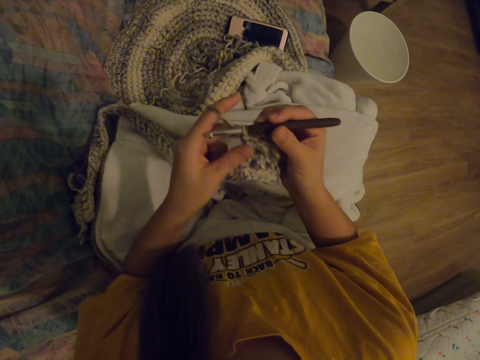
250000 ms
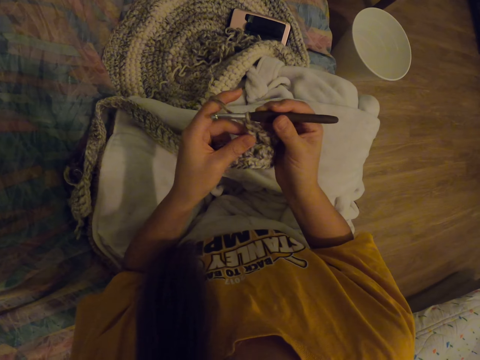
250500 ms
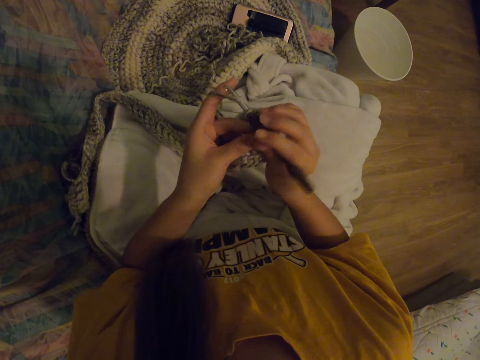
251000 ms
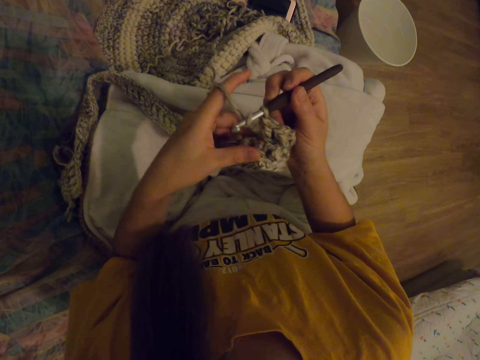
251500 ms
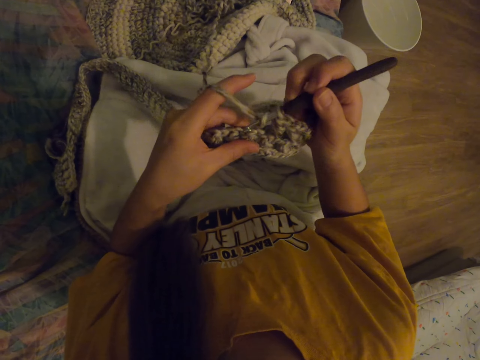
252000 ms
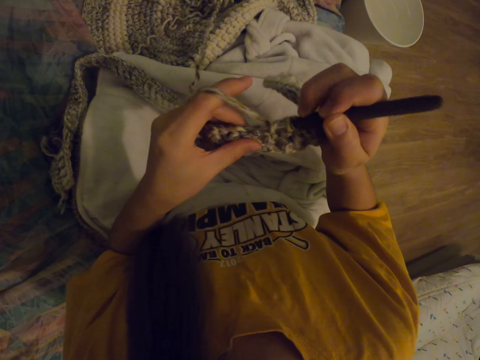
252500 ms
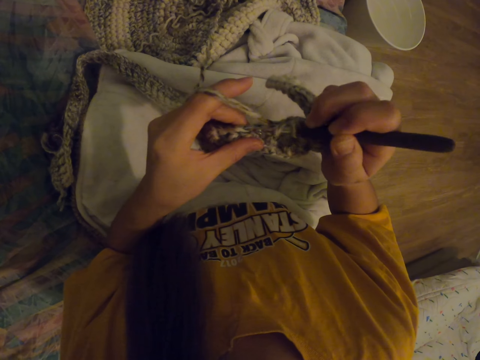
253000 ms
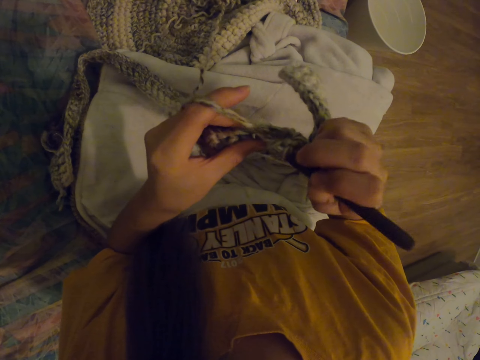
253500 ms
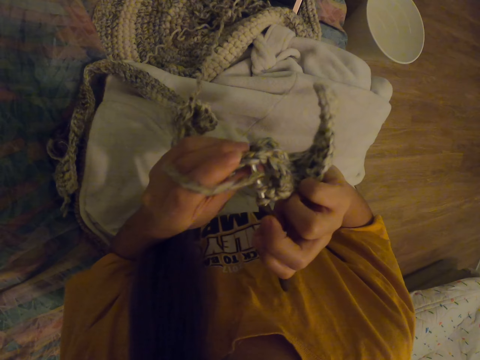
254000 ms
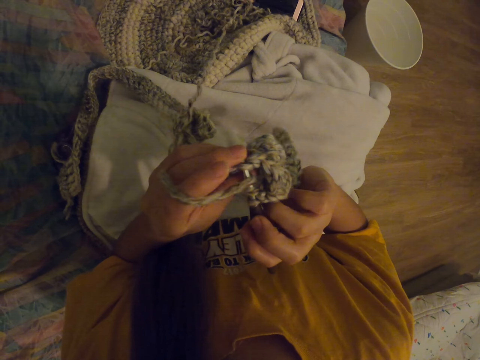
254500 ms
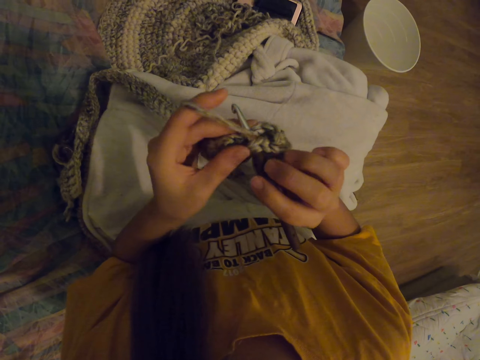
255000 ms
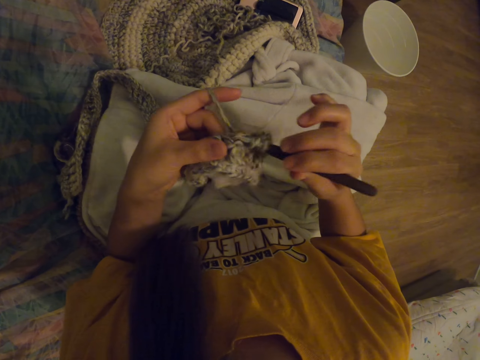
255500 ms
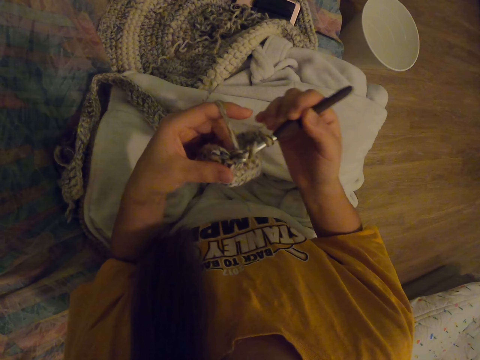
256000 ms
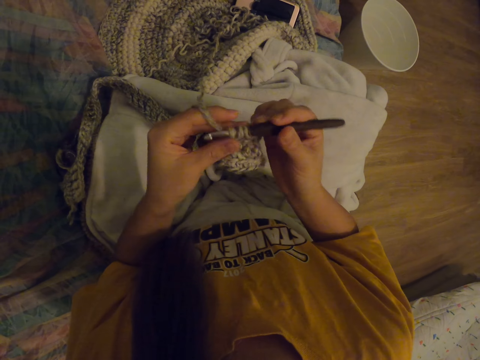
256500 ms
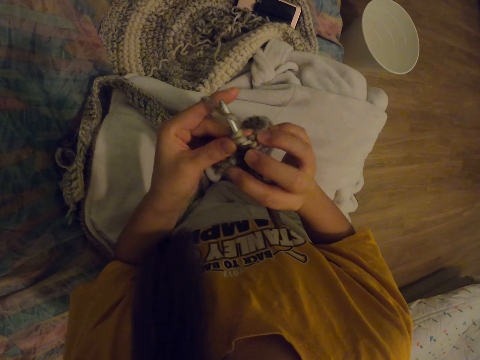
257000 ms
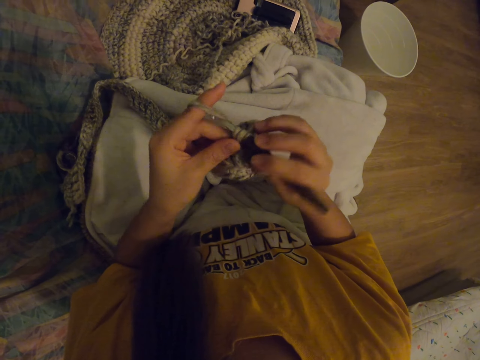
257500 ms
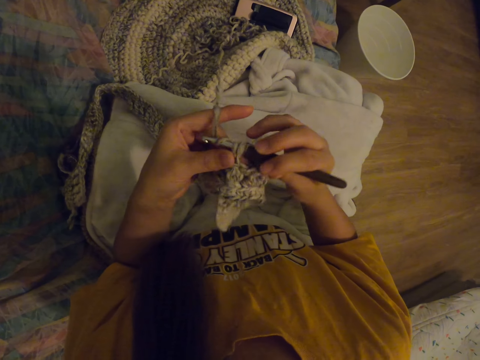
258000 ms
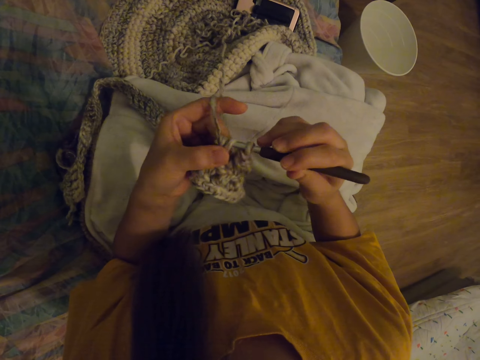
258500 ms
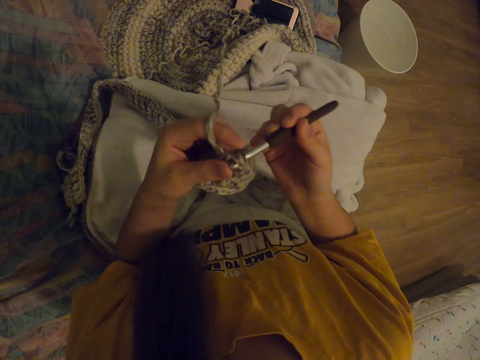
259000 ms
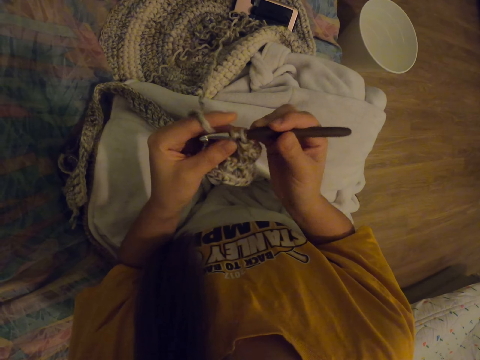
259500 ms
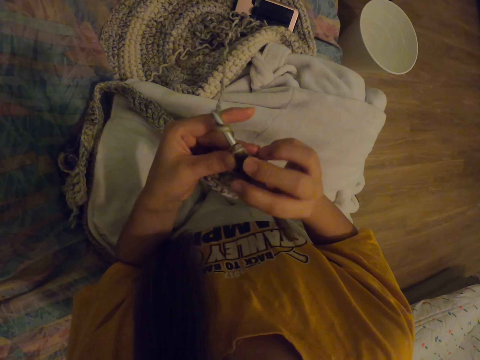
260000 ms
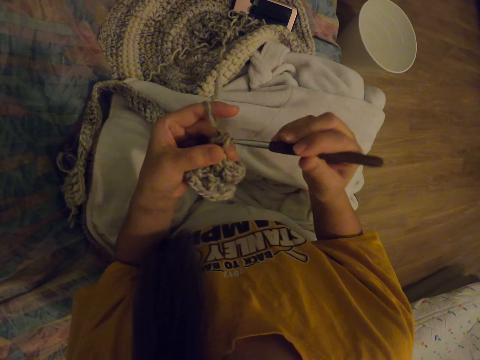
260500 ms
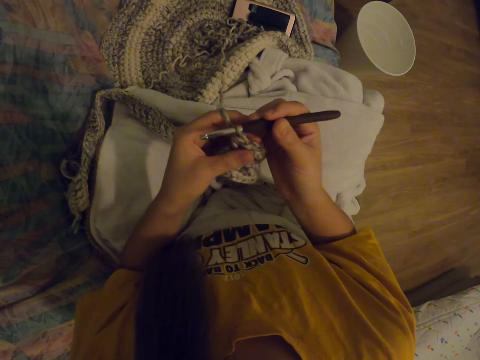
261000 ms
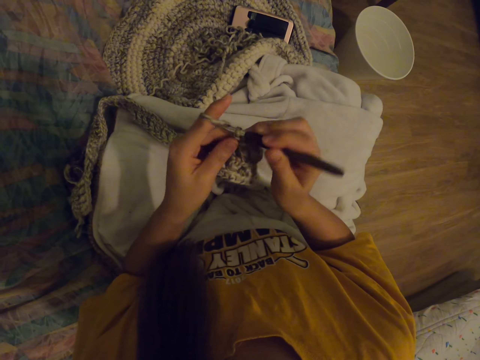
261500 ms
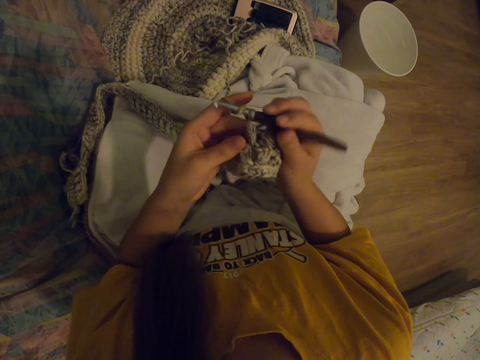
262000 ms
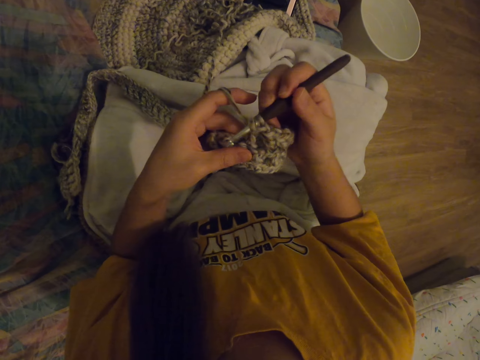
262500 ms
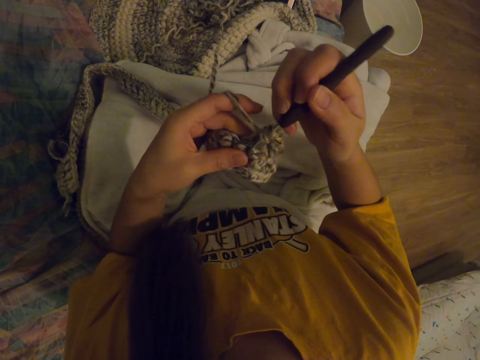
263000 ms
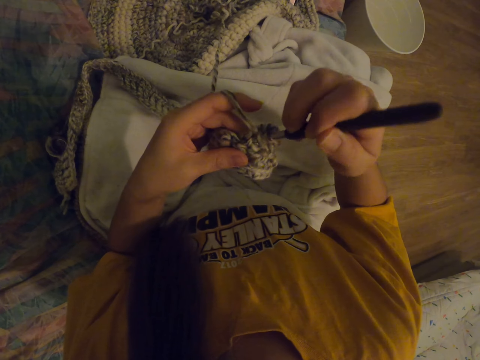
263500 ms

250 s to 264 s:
The camera wearer knits. She moves her hands upwards. She puts the thread on the needle. She knits. She puts the thread on the needle. She knits. She puts the thread on the needle.

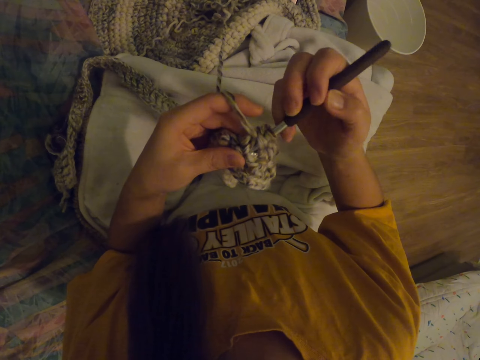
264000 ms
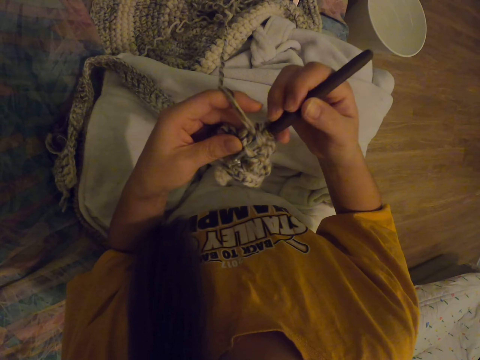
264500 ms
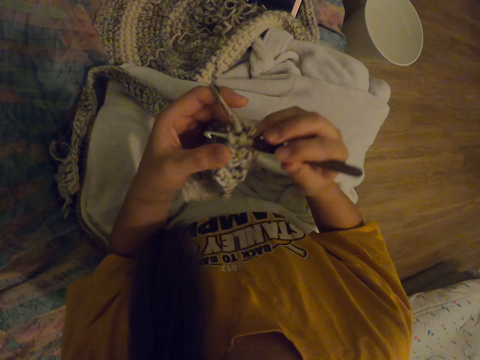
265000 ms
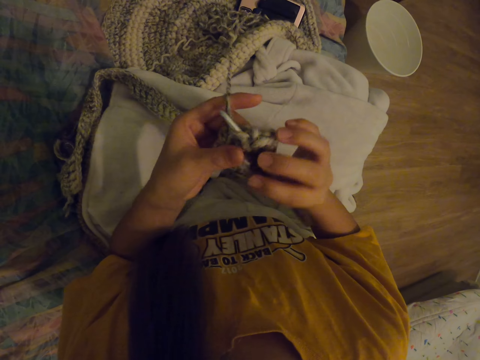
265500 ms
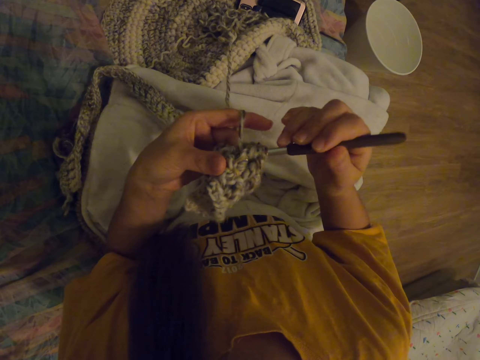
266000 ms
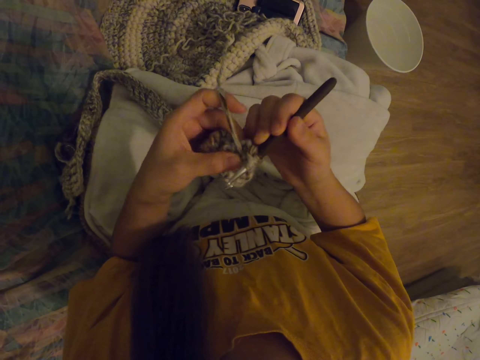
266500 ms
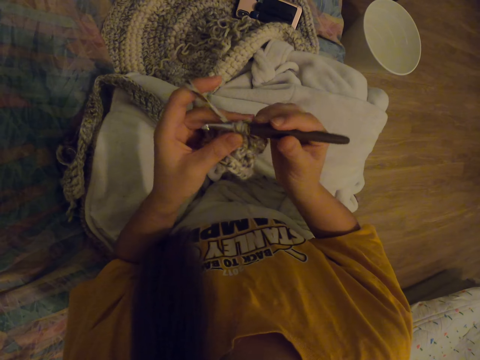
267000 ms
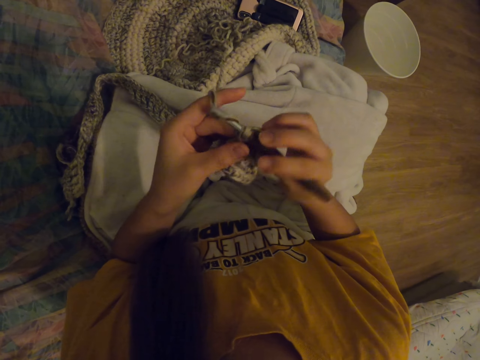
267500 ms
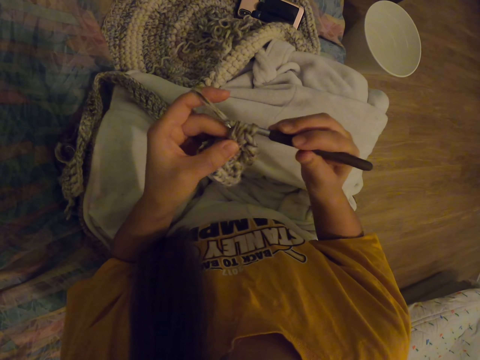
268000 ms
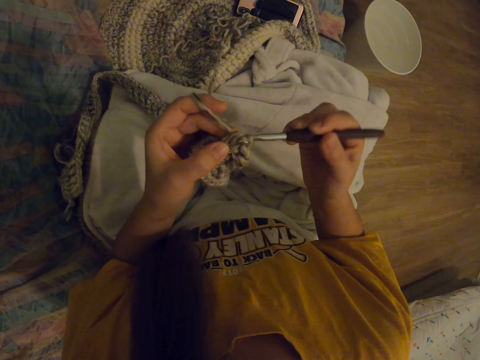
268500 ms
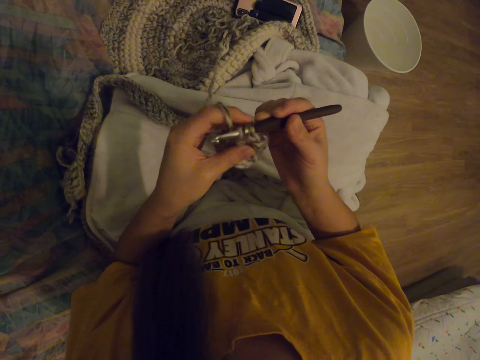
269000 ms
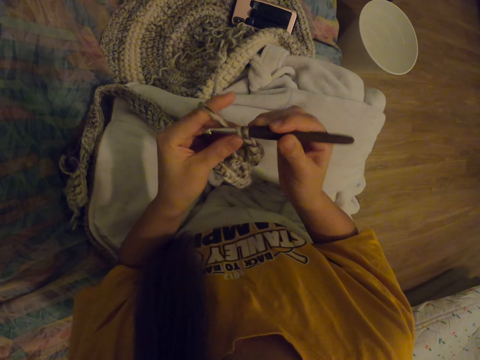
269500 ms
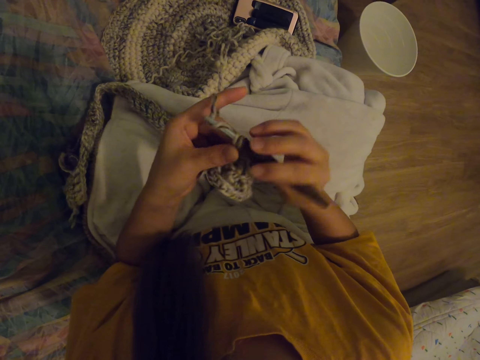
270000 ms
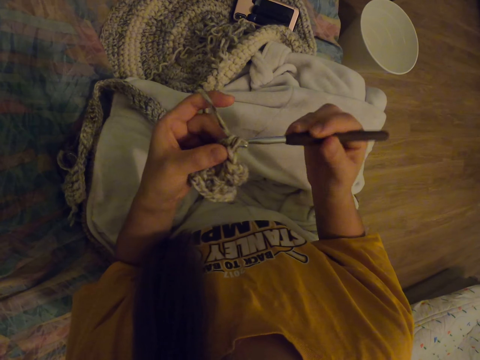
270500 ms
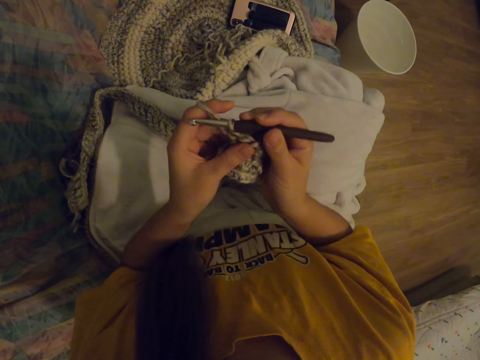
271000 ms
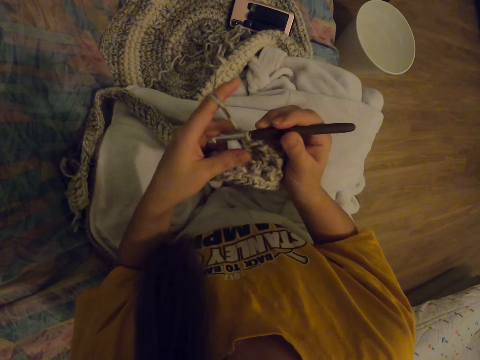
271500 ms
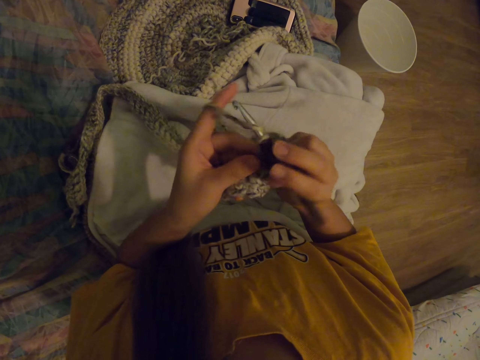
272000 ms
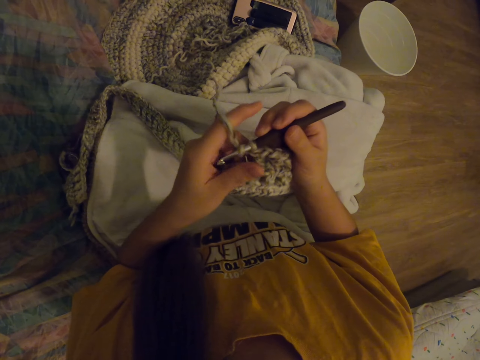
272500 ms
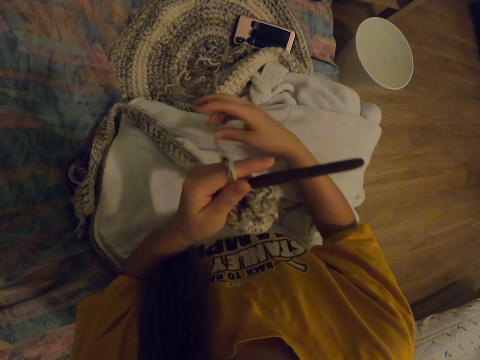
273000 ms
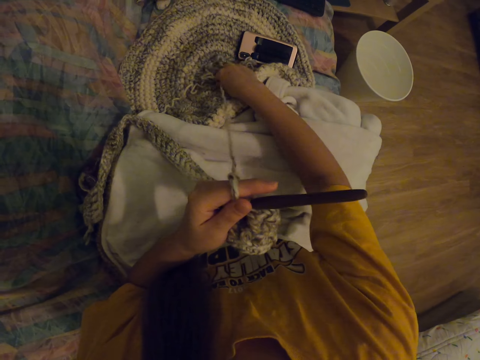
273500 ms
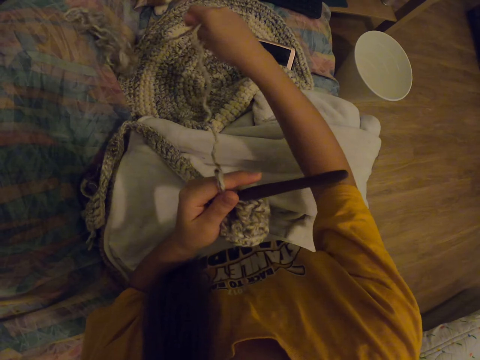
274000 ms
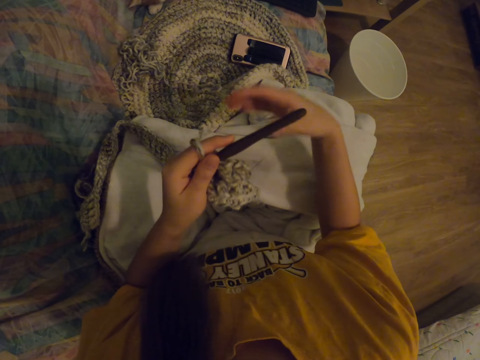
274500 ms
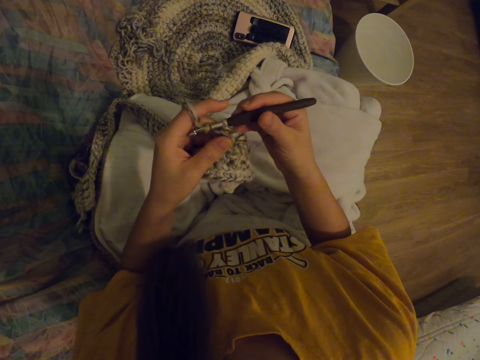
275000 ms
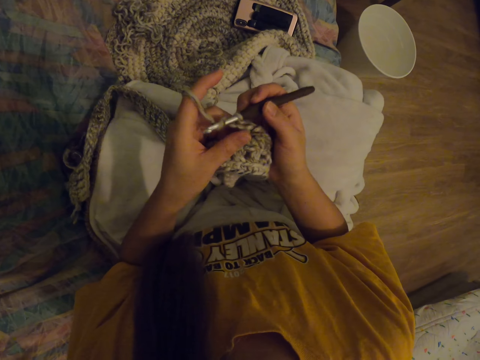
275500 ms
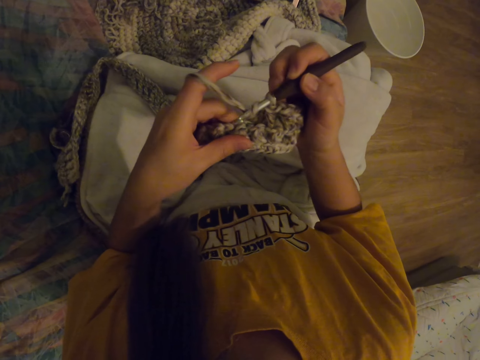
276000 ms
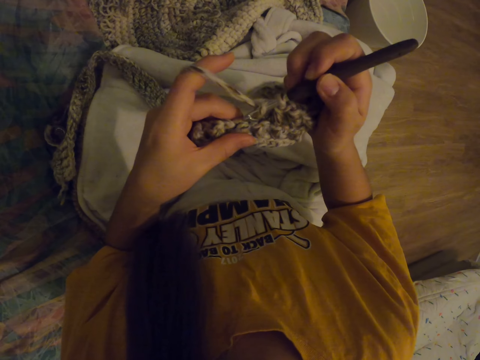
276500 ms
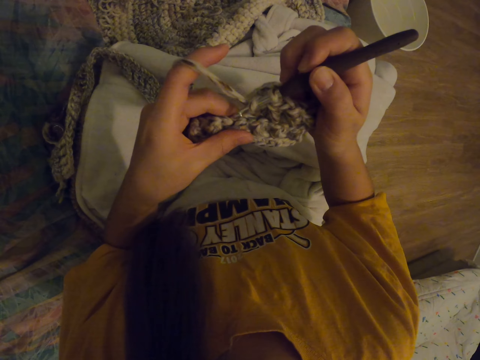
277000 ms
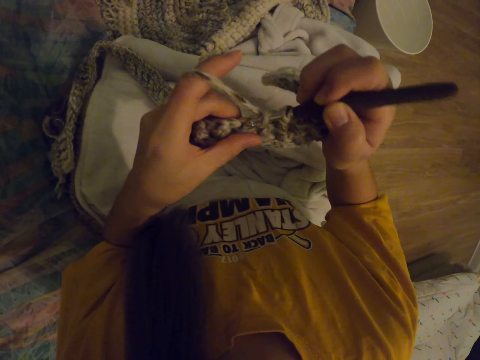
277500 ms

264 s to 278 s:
The camera wearer knits. They put the thread on the needle. They knit. They put the thread on the needle. They put their needle in the other hand. They put the thread downwards.
